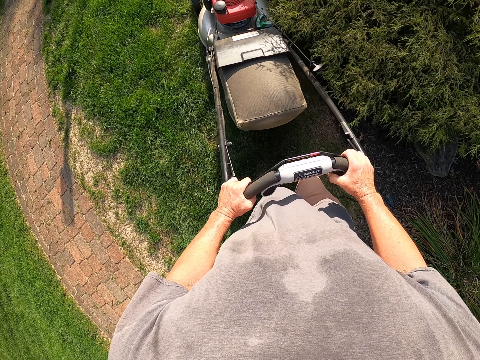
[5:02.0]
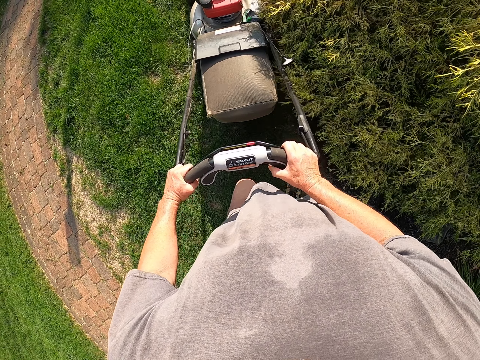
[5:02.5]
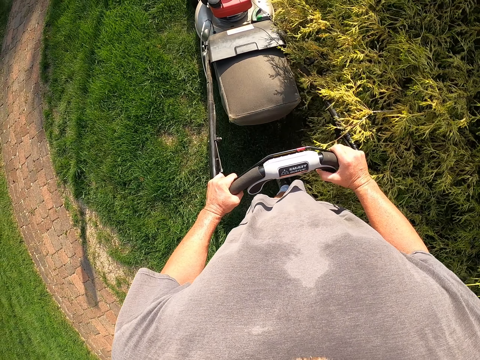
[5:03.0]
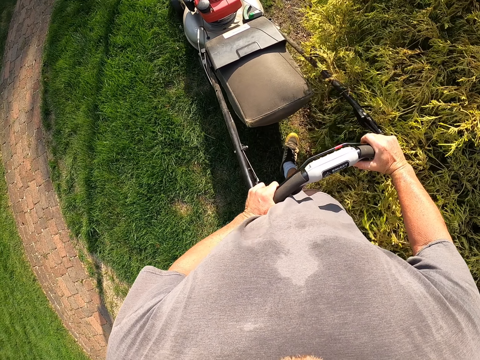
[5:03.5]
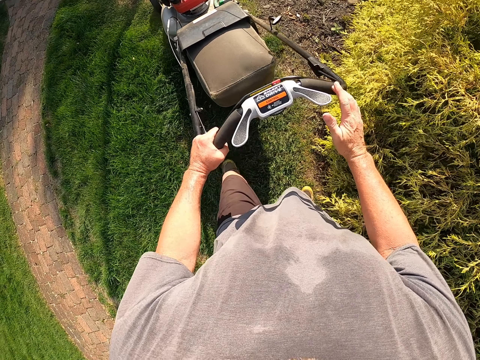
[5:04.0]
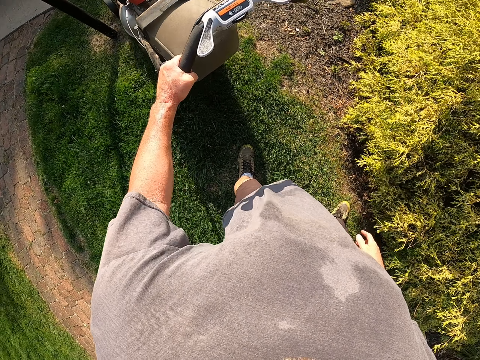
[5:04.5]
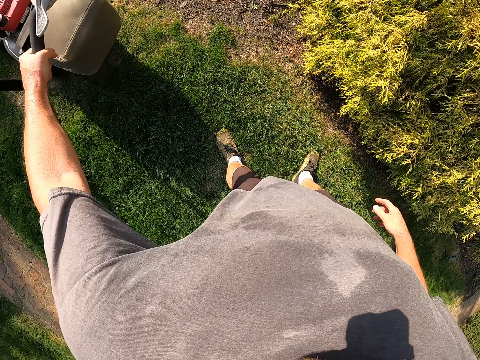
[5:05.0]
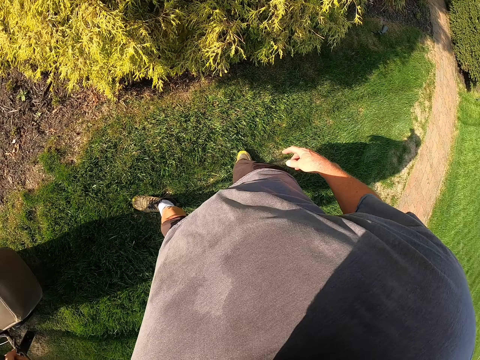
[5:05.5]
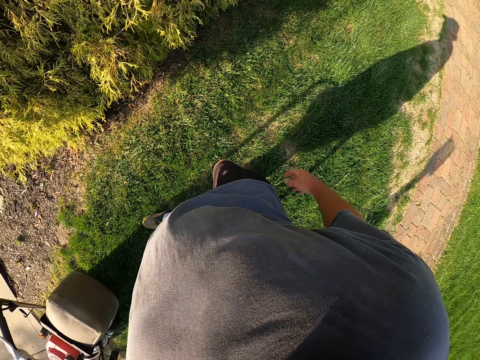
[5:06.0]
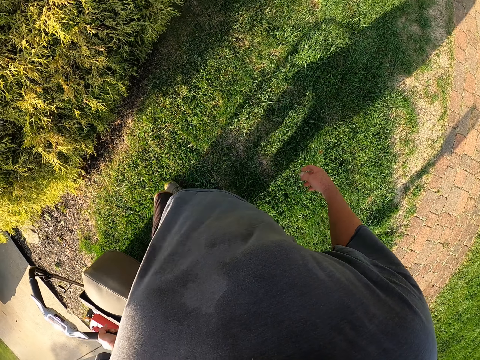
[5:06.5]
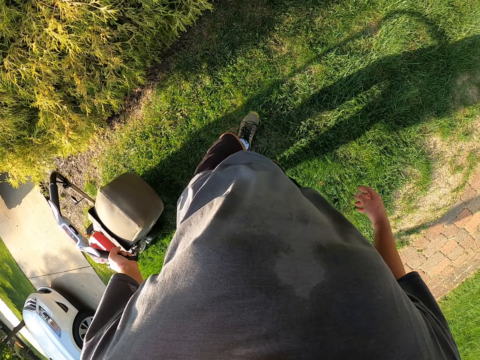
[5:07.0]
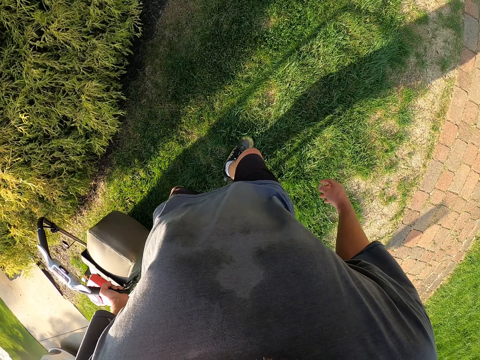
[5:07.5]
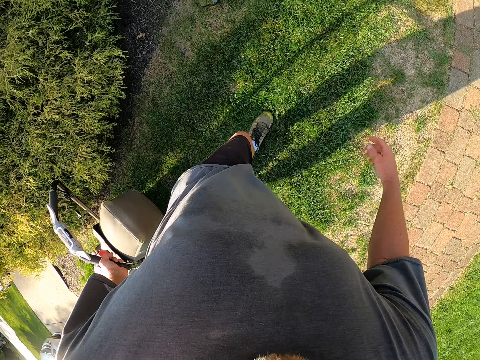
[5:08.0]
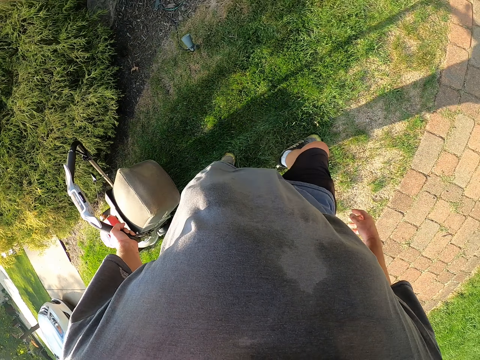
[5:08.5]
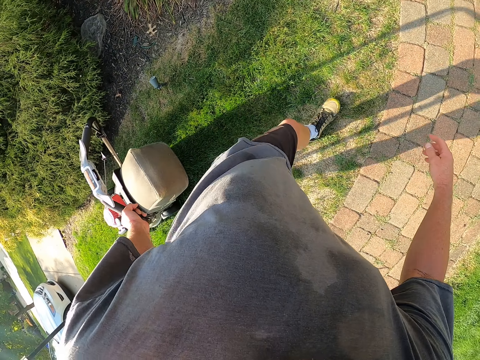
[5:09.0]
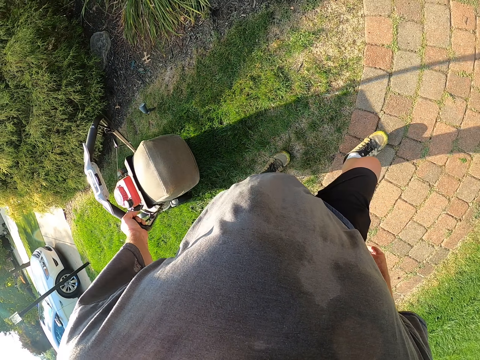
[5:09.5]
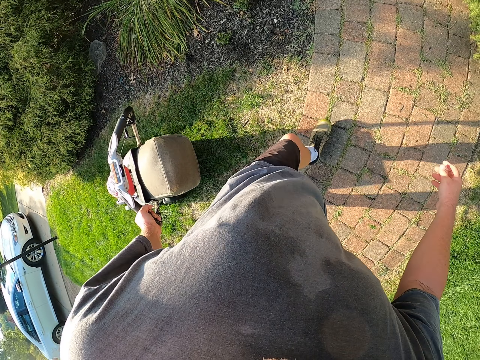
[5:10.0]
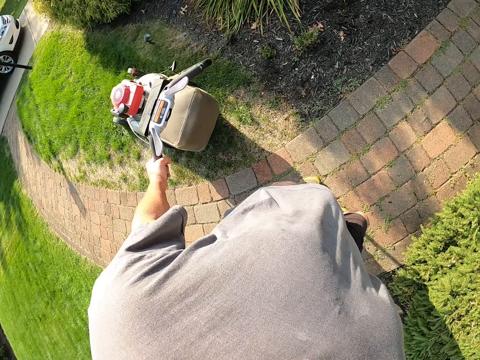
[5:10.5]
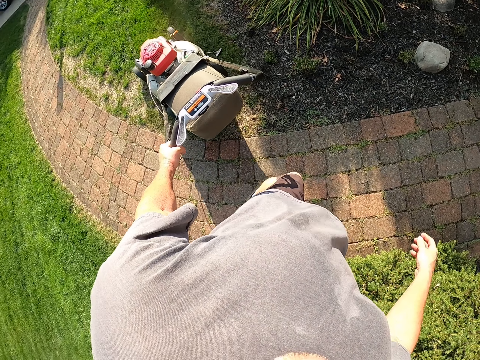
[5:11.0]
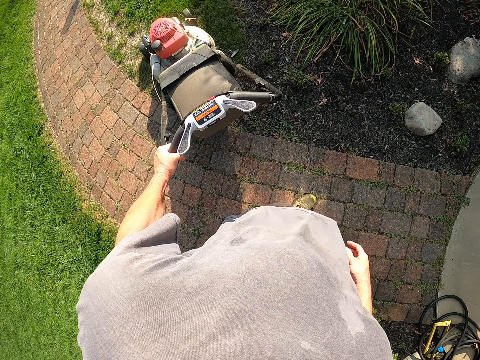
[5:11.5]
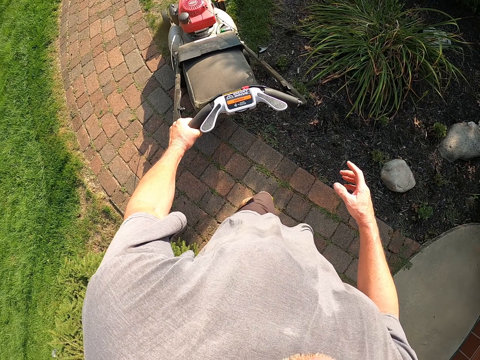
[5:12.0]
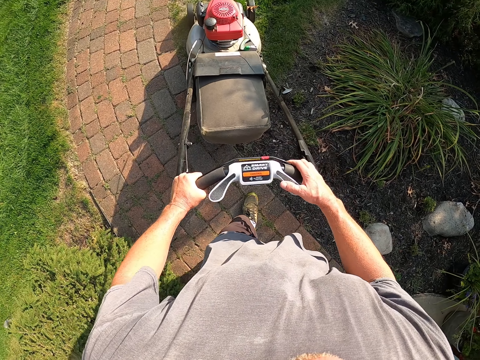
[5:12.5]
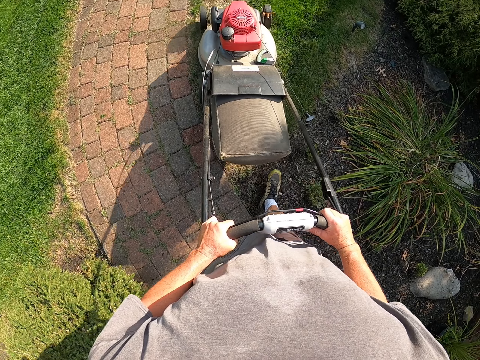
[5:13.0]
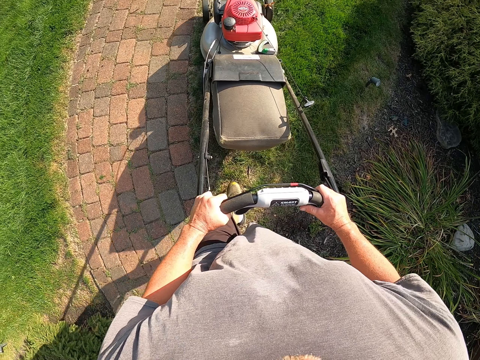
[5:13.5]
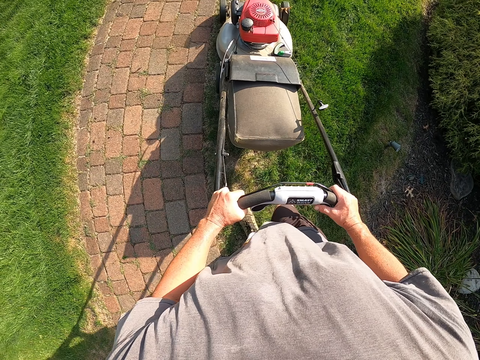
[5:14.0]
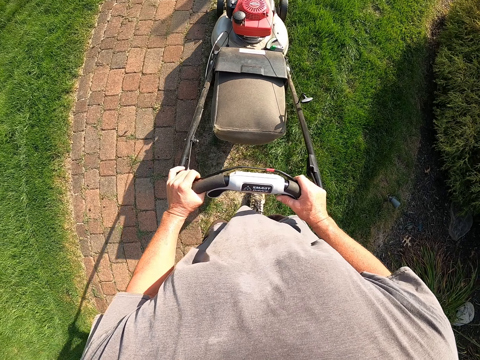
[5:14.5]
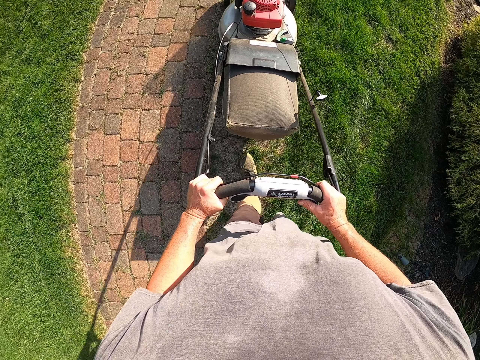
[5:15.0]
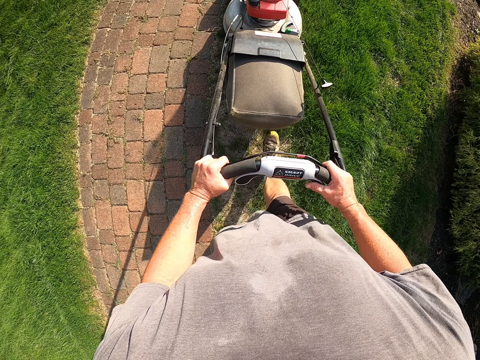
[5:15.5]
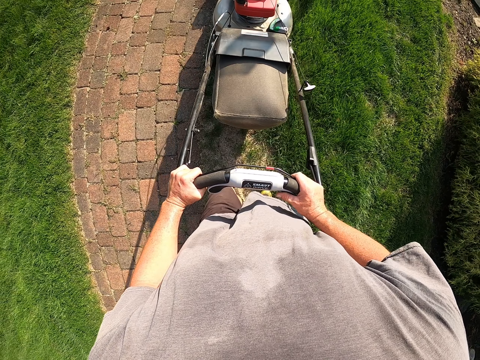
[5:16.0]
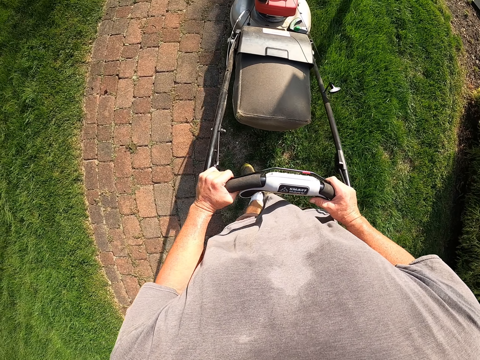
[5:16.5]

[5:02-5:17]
The camera wearer pulls the lawnmower back. They cut the grass with the lawnmower.

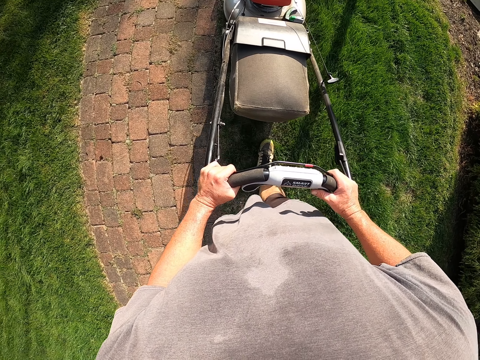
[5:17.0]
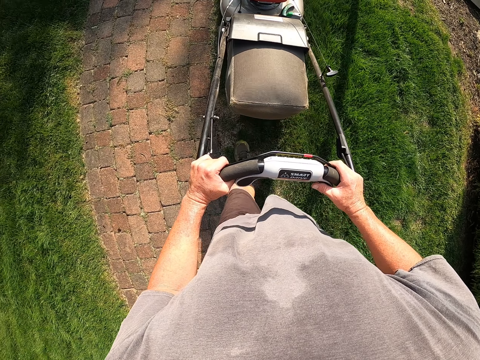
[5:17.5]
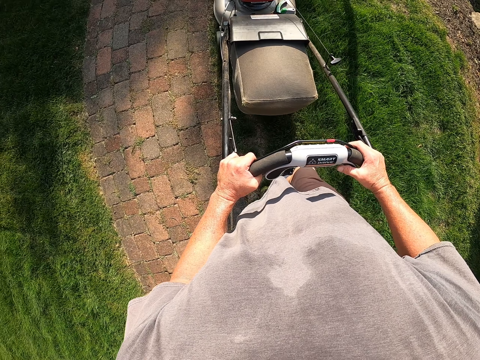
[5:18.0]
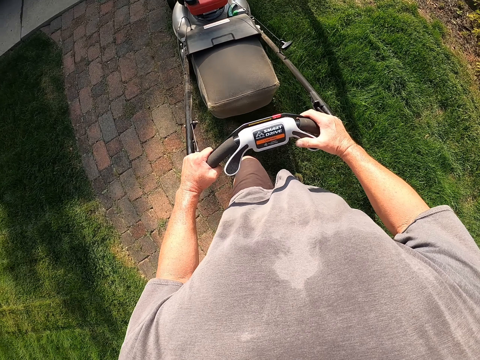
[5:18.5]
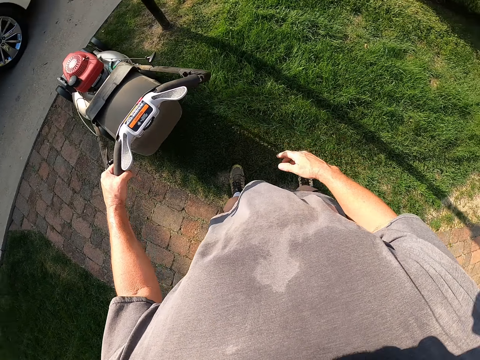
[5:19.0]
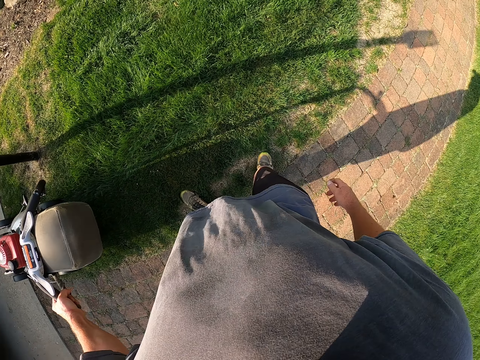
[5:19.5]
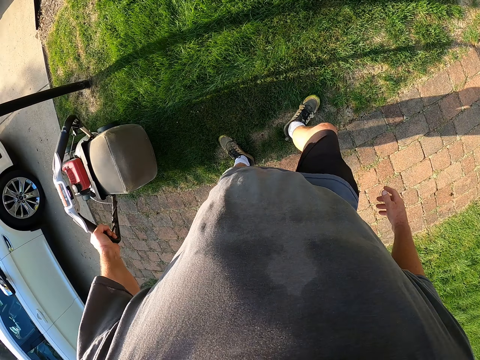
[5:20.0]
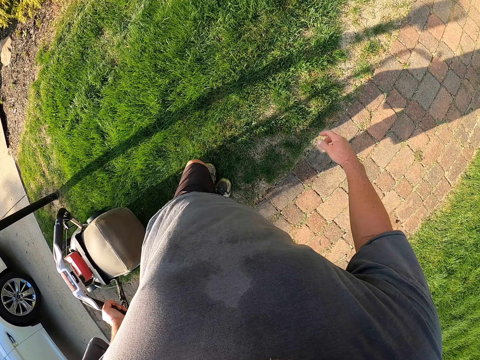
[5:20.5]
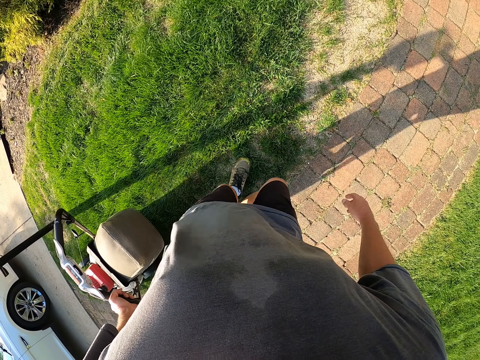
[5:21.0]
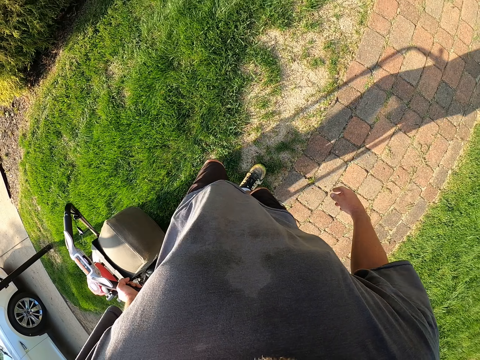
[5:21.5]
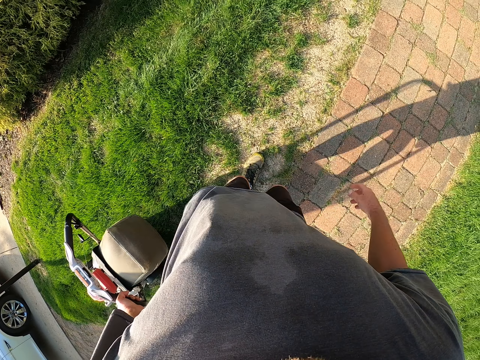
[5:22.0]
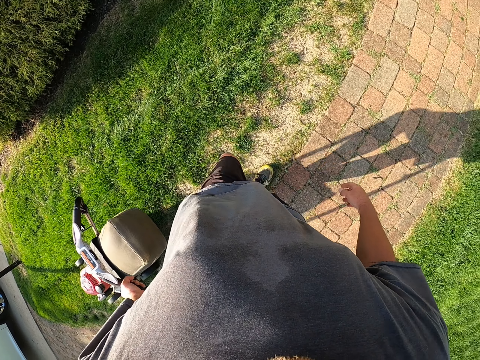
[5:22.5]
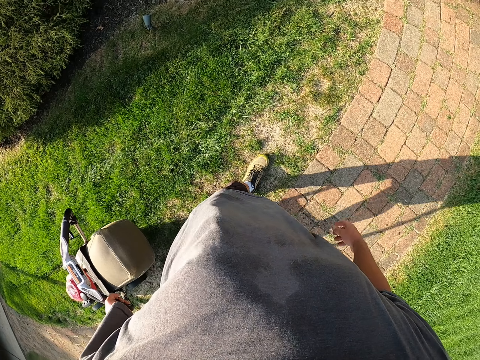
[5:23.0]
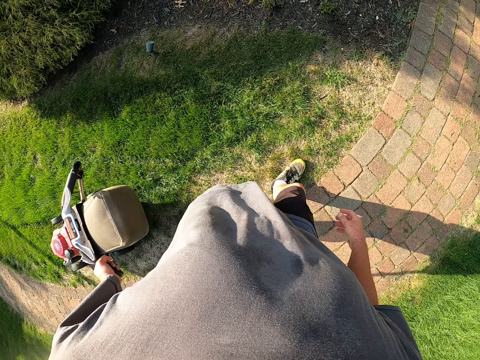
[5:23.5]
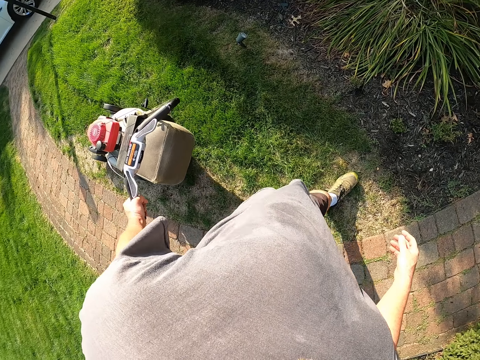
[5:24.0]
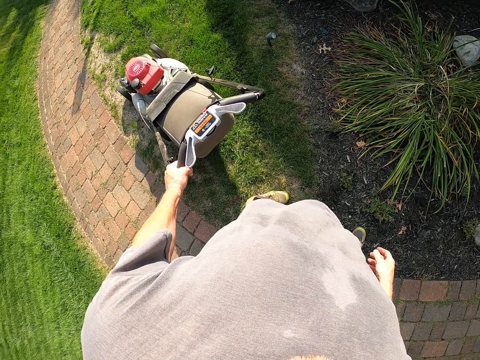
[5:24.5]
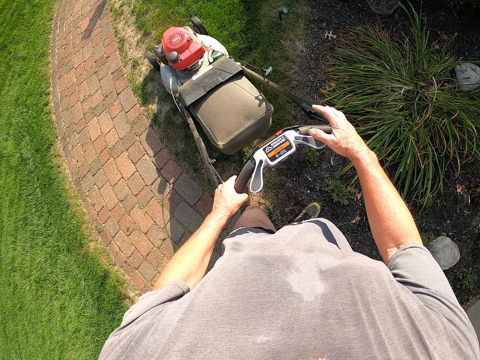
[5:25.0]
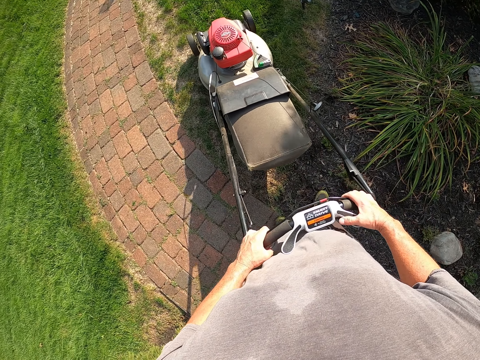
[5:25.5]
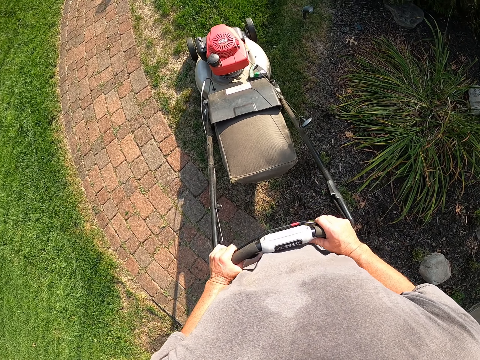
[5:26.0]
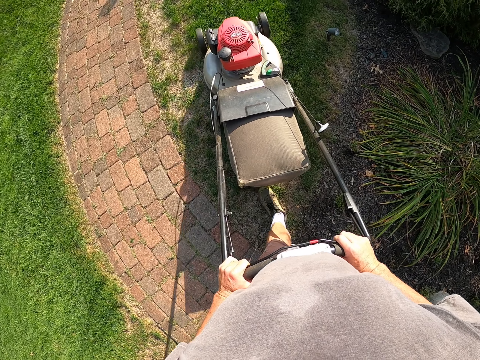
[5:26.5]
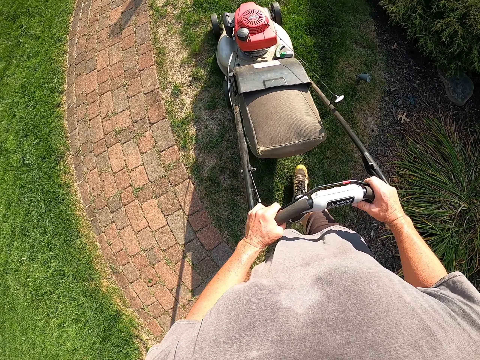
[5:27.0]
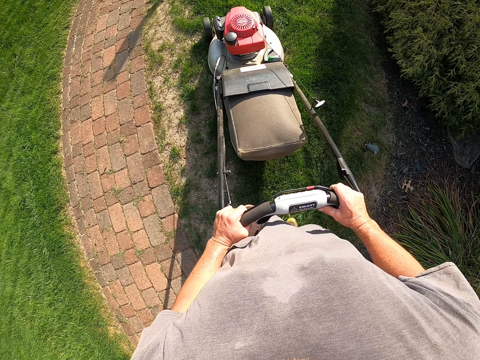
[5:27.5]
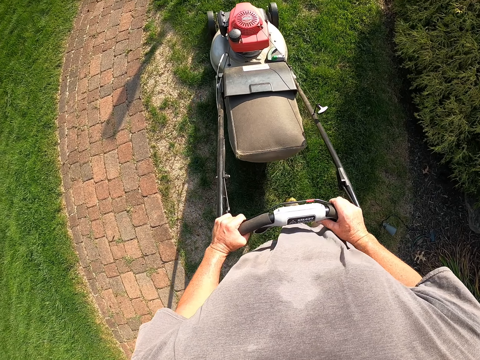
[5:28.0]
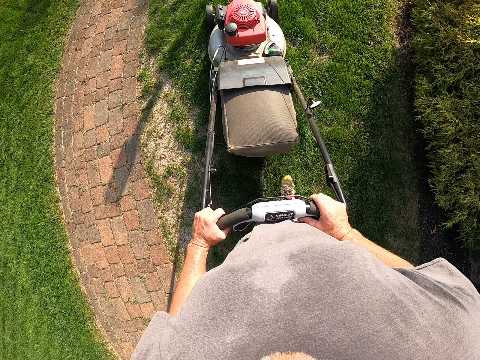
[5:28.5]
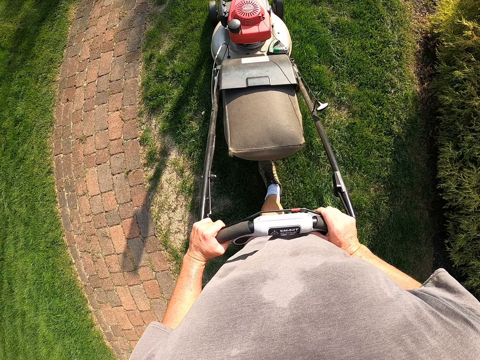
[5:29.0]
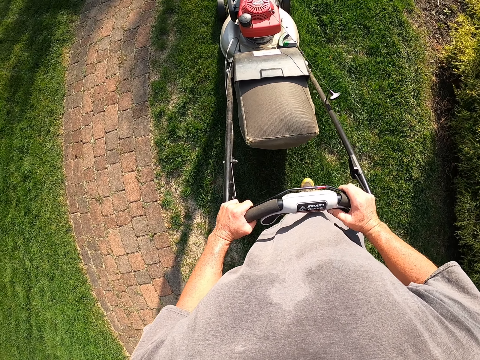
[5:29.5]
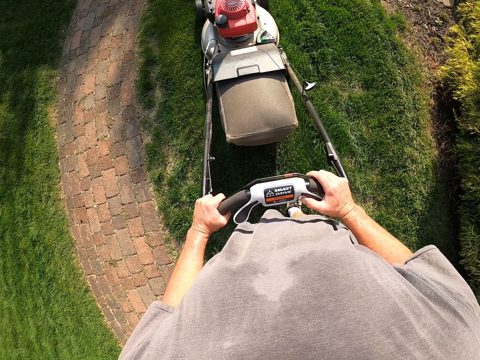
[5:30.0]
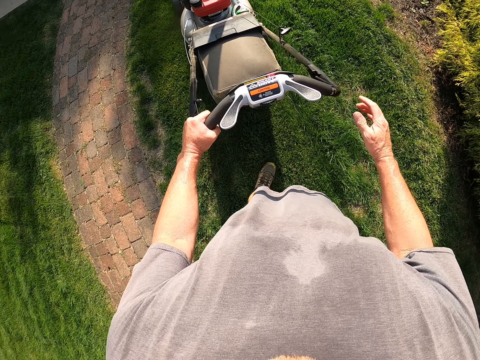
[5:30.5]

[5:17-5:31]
The camera wearer puts the lawnmower. They cut the grass with the lawnmower.
